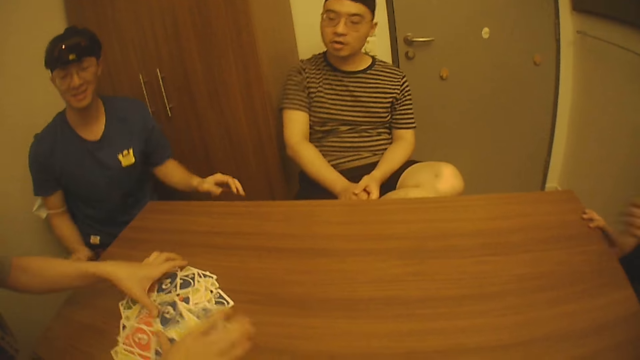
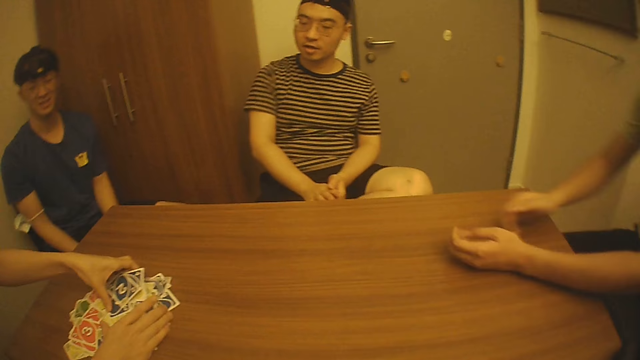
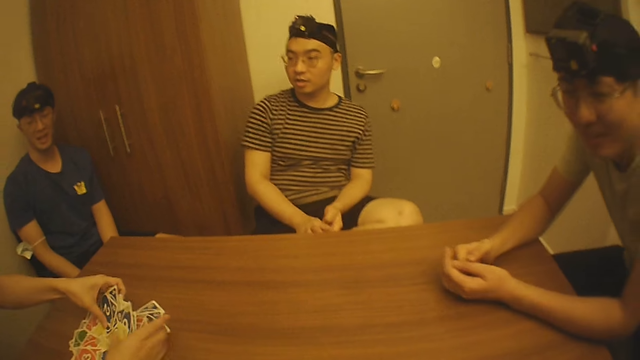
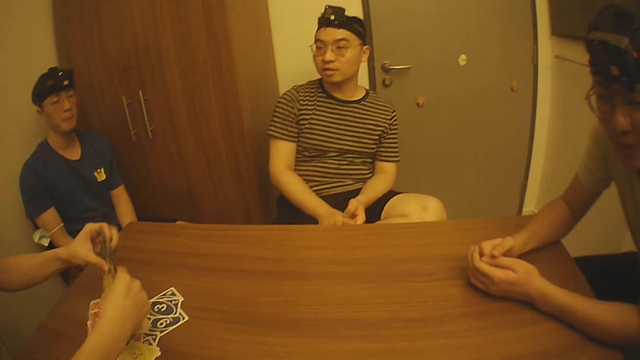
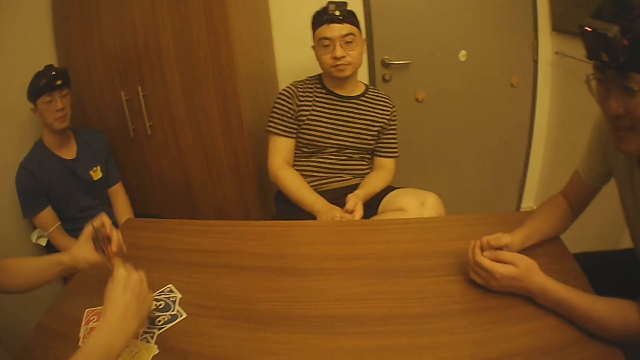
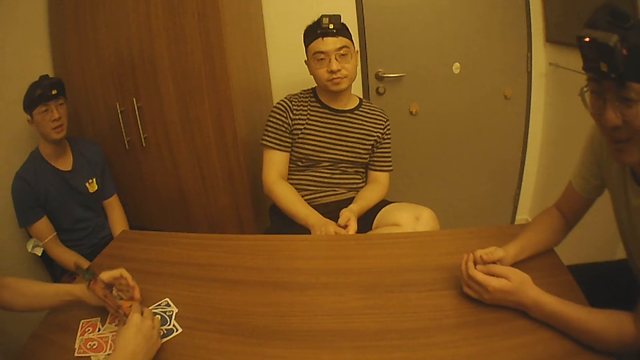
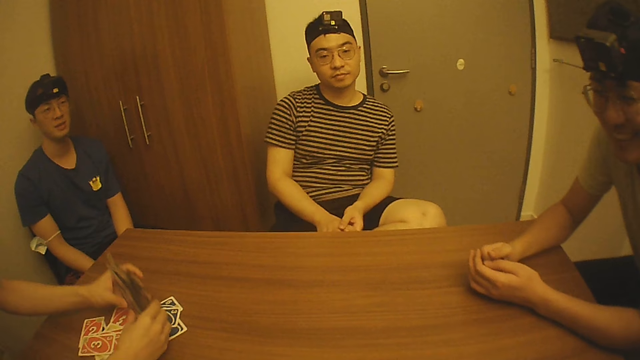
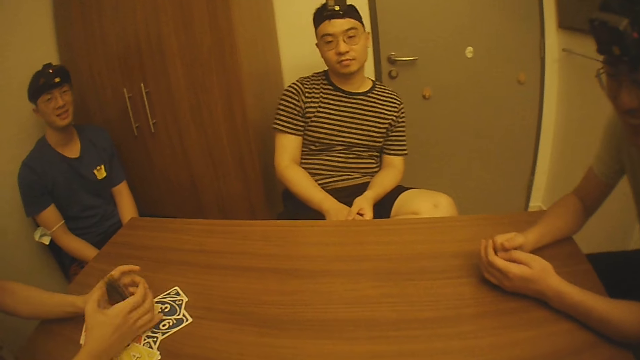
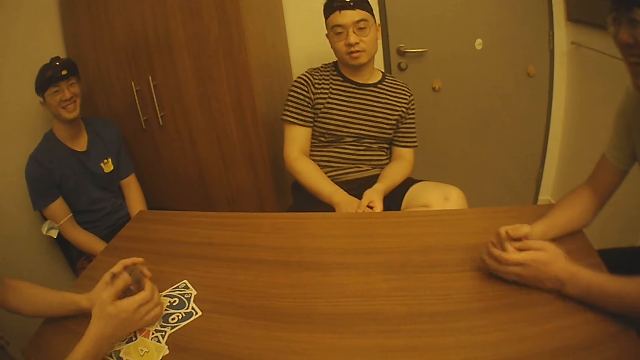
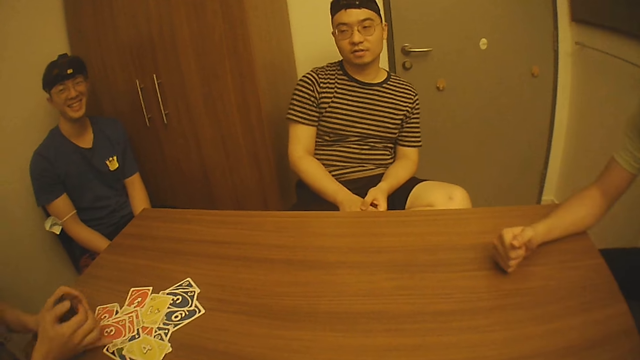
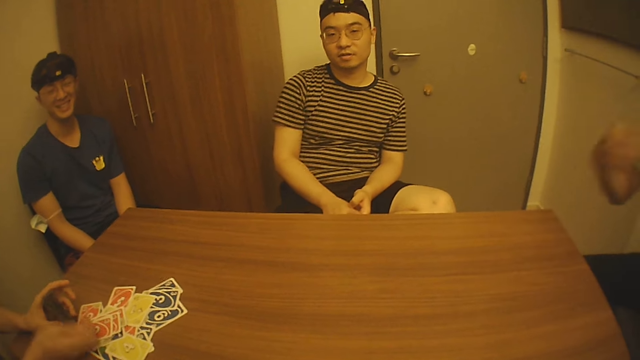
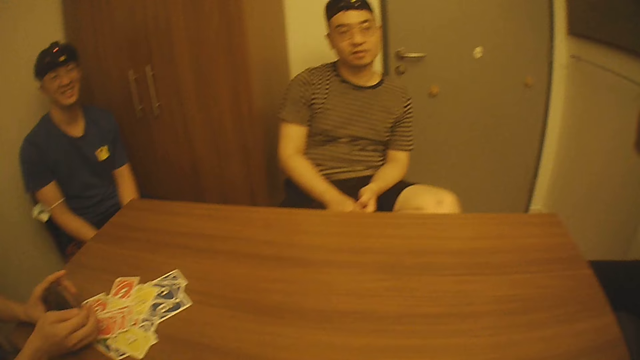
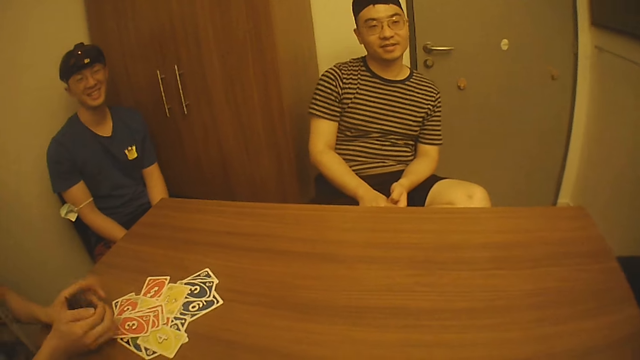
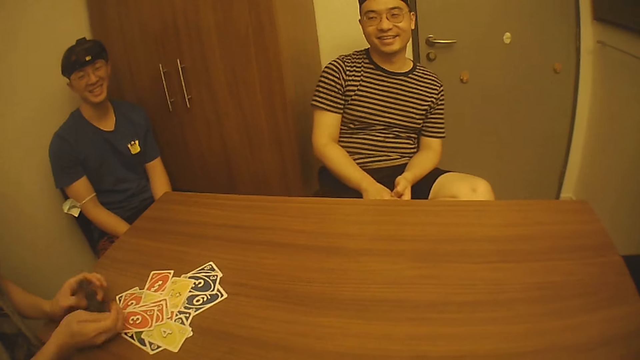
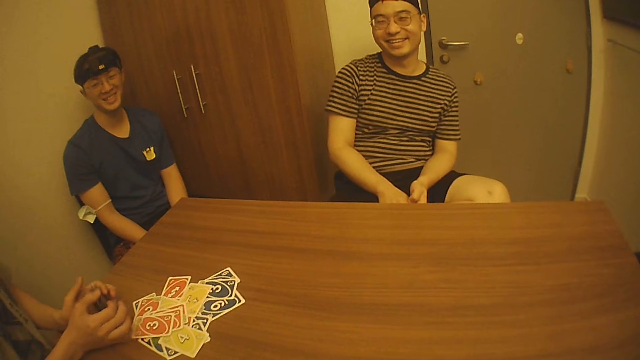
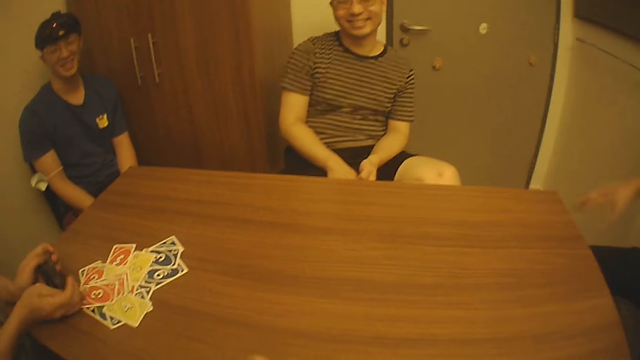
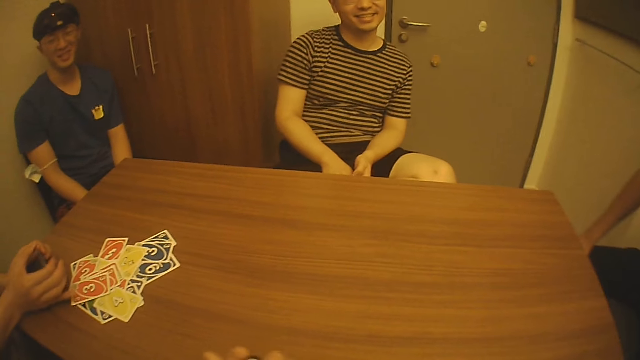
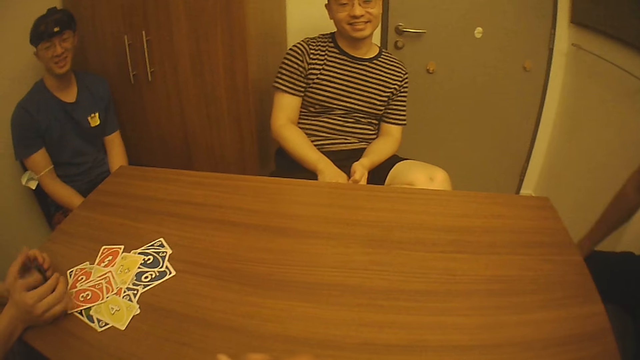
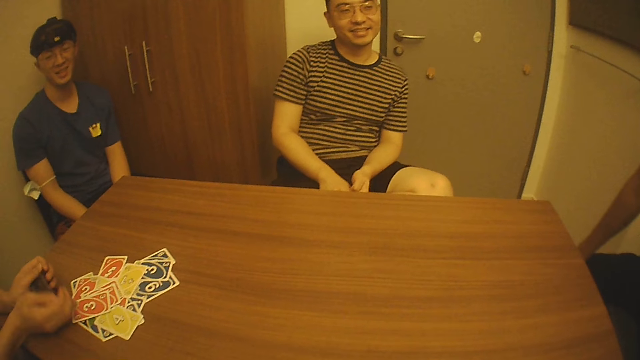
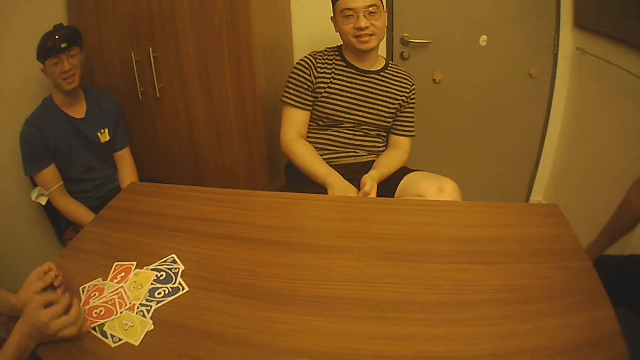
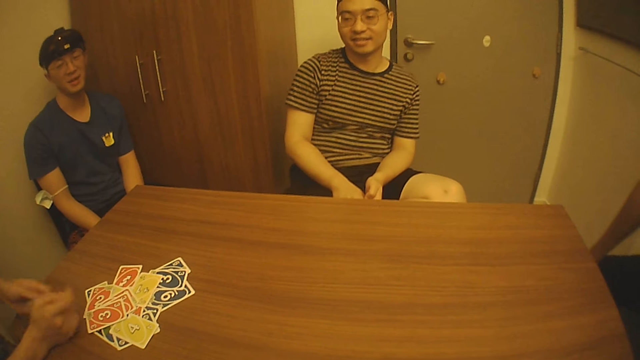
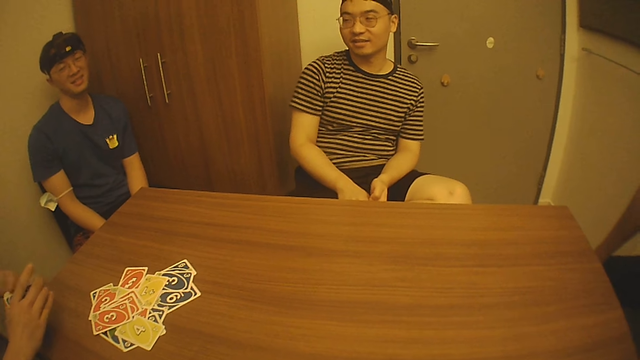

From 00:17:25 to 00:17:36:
A person puts cards together. Another person leans on the table. Another person speaks to the camera wearer. The first person arranges the cards. The person who leaned on the table adjusts their eye glasses. Another person arranges playing cards. The camera wearer looks at a person. The first person arranges the cards. The person with eye glasses holds the table.

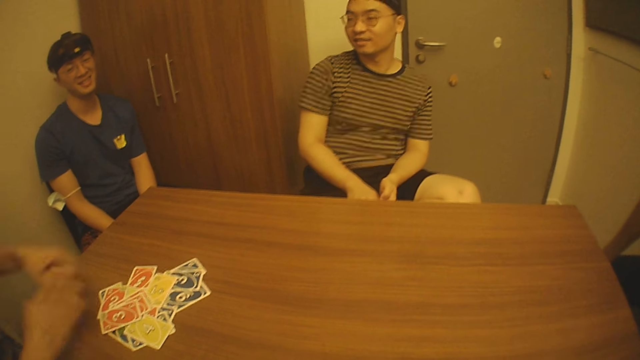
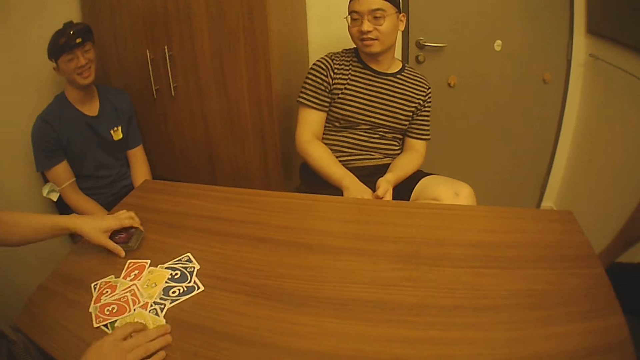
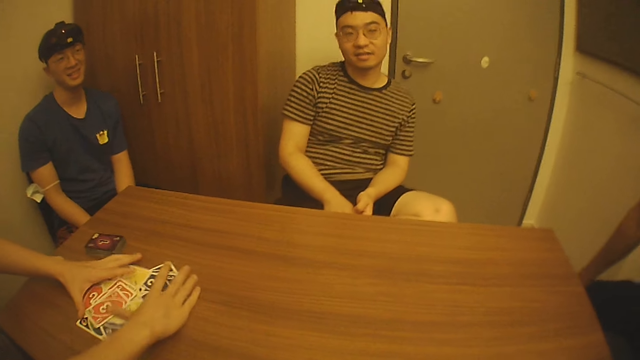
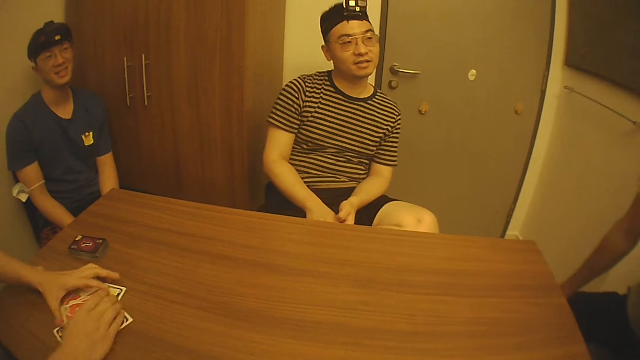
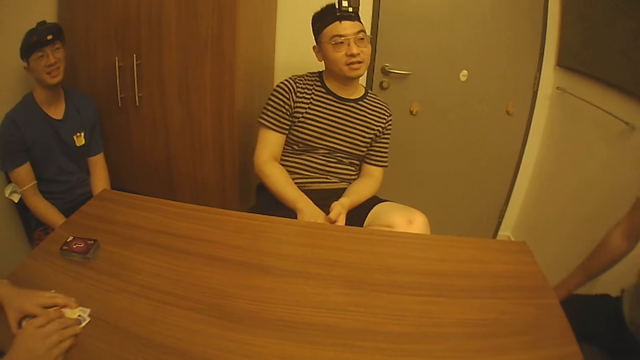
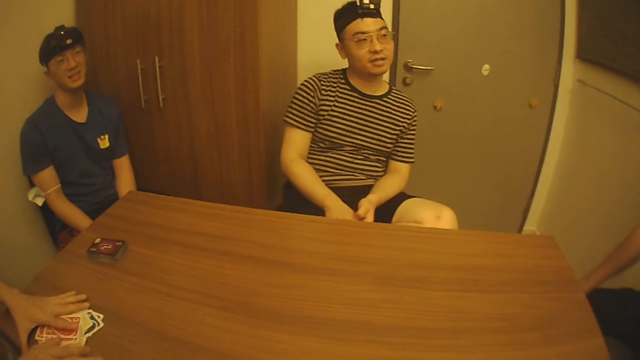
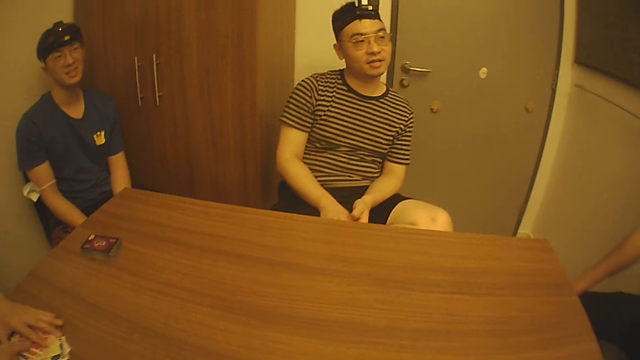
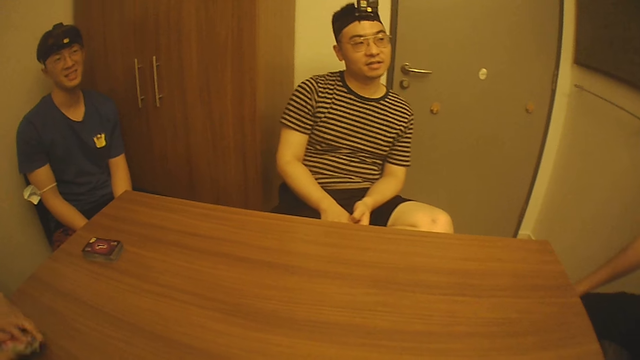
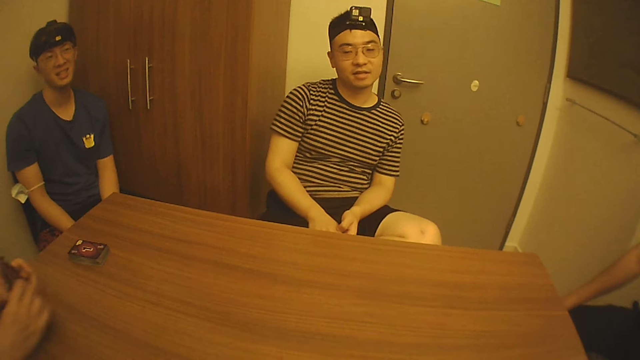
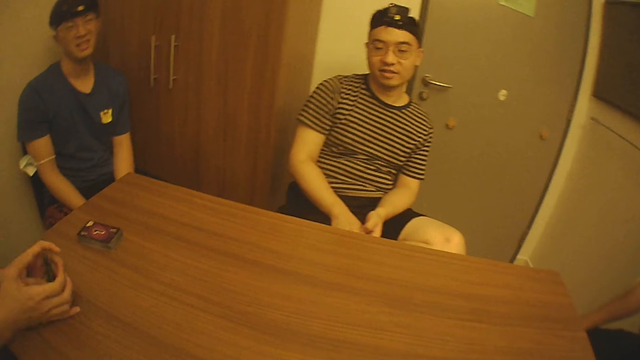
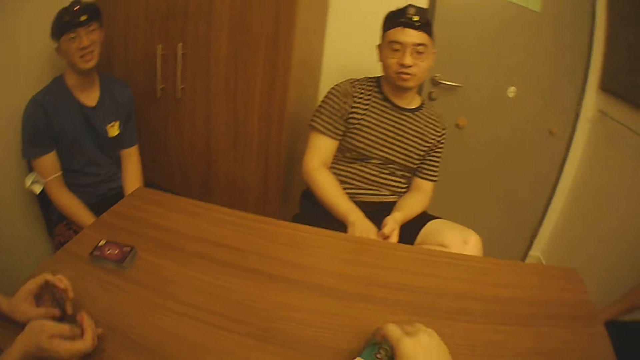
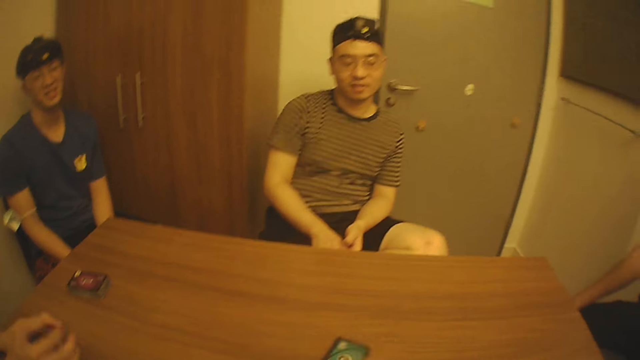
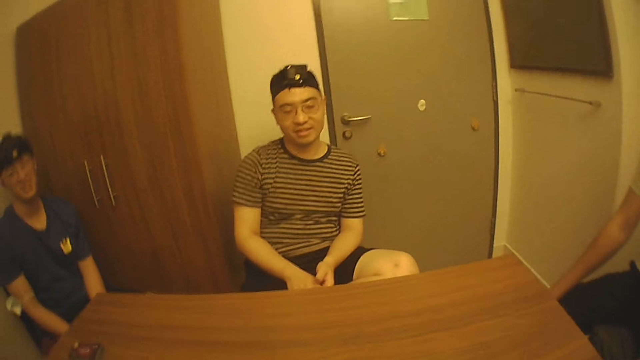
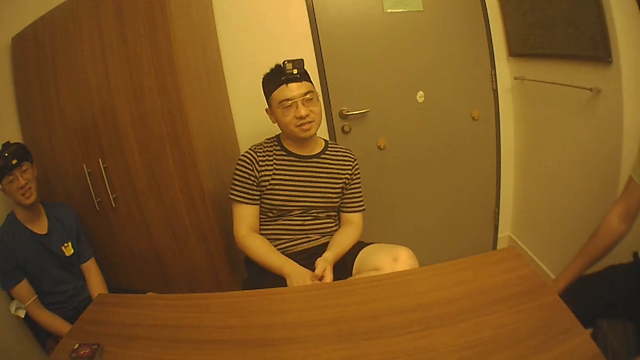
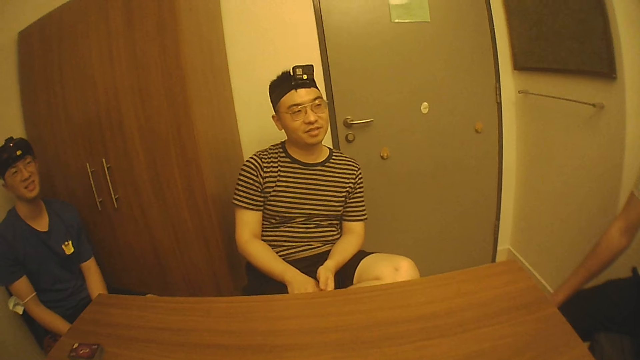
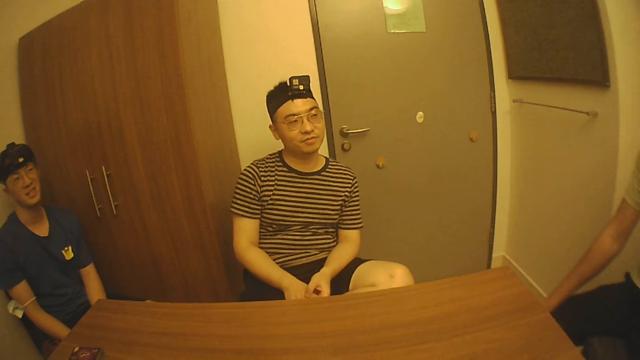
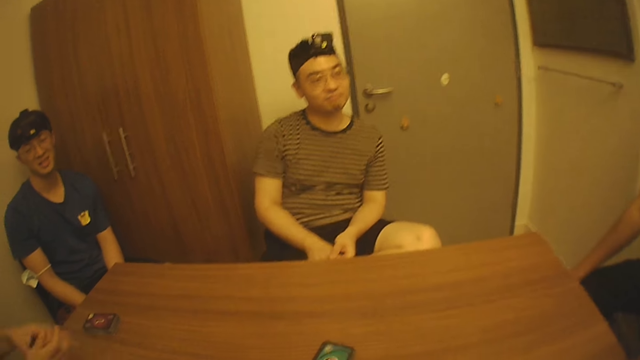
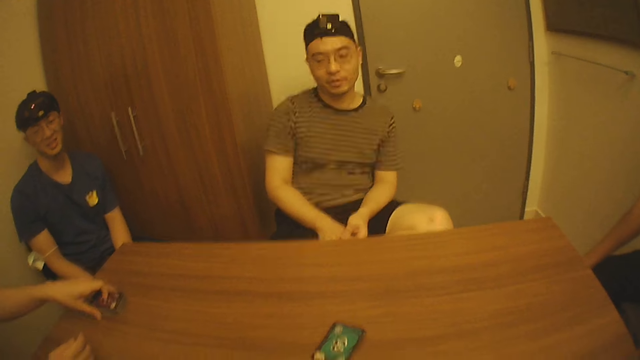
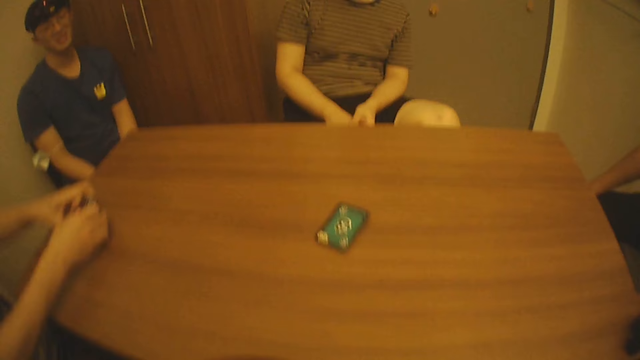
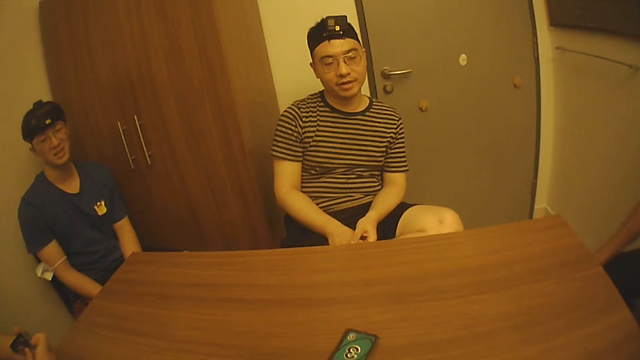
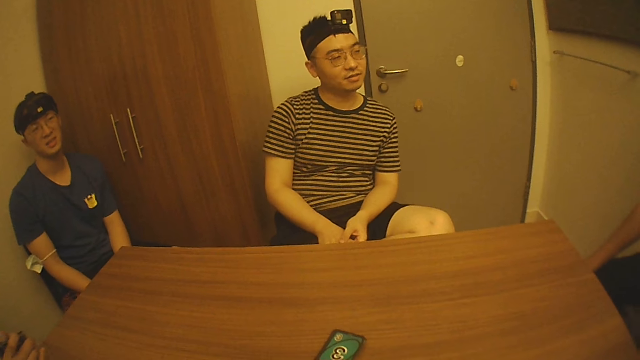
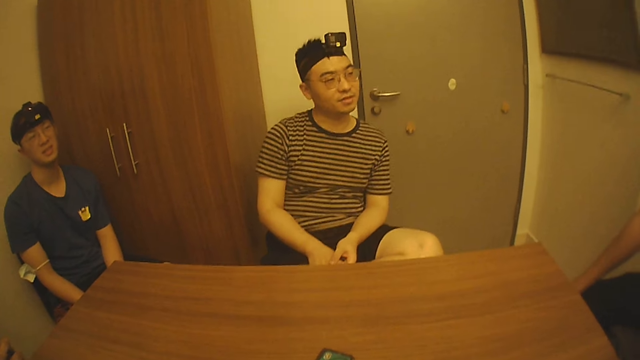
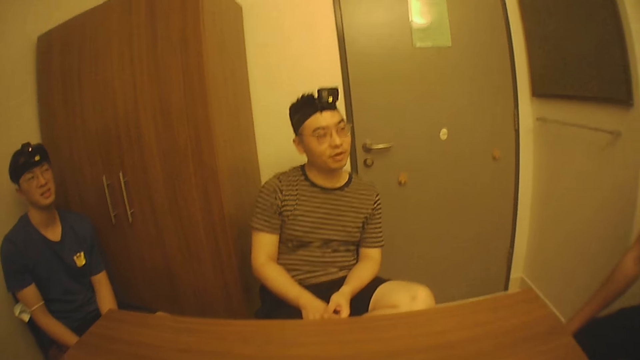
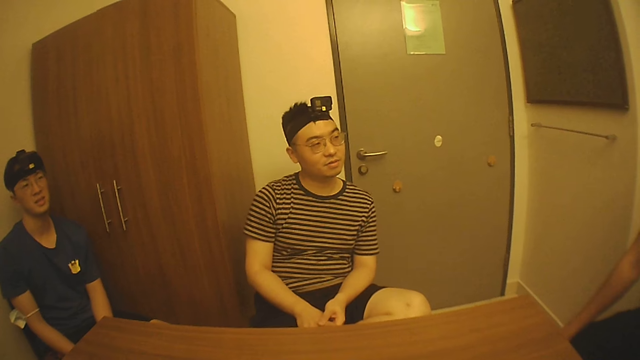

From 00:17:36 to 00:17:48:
A person puts playing cards on the table. Another person speaks to friends. A third person looks at the second person. Another person looks at the second person. Another person arranges the cards. The first person collects playing cards. The camera wearer places cards on the table. A person speaks to the person who spoke to friends. The first person arranges playing cards. Another person interacts with friends. The first person picks up playing cards on the table. The camera wearer looks at a person.
